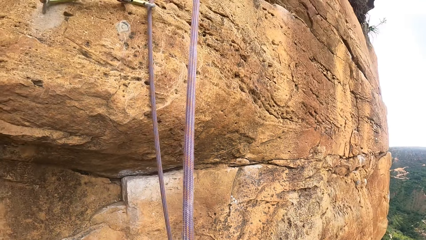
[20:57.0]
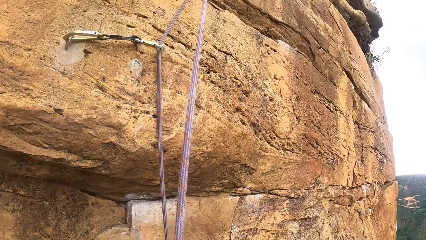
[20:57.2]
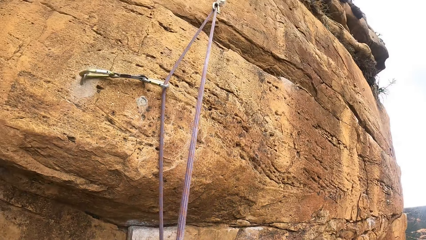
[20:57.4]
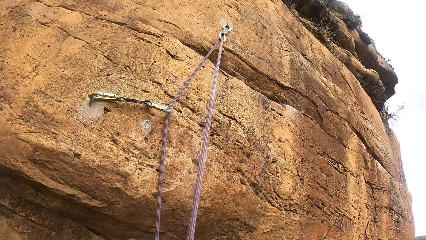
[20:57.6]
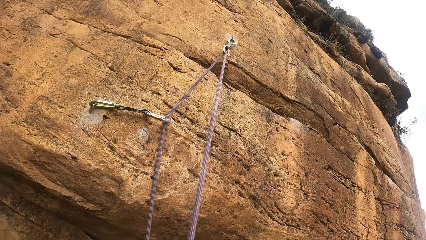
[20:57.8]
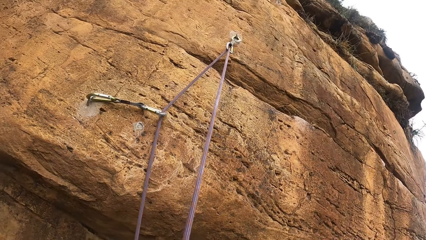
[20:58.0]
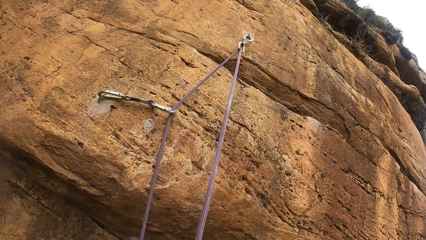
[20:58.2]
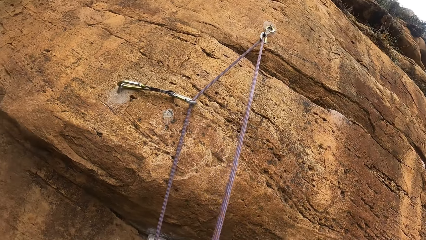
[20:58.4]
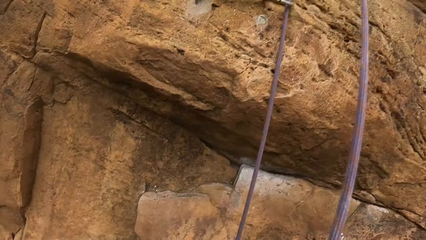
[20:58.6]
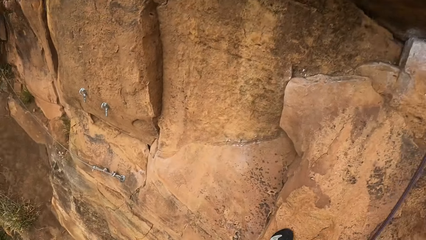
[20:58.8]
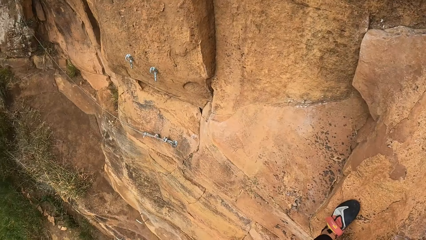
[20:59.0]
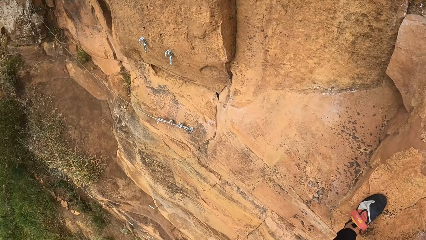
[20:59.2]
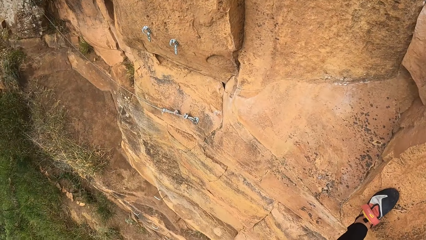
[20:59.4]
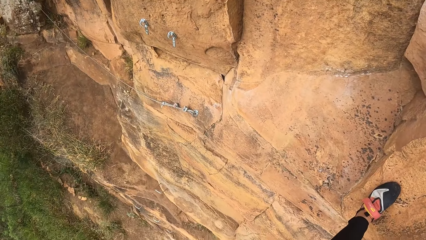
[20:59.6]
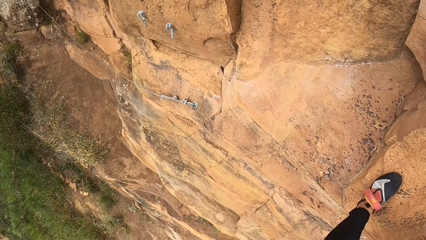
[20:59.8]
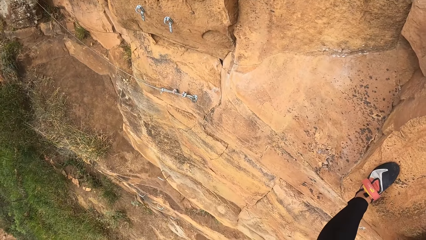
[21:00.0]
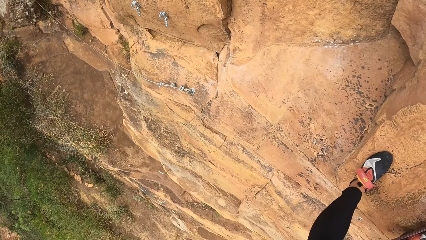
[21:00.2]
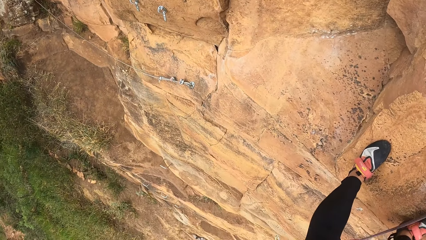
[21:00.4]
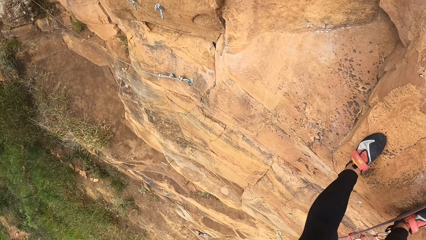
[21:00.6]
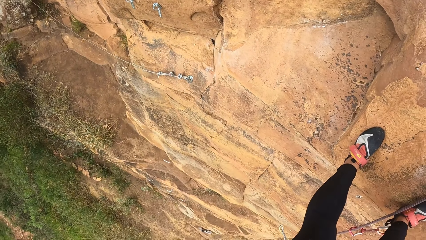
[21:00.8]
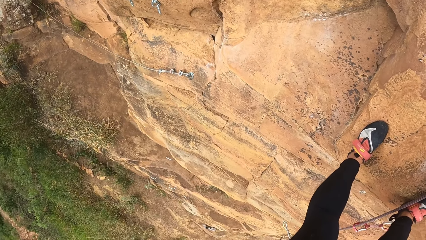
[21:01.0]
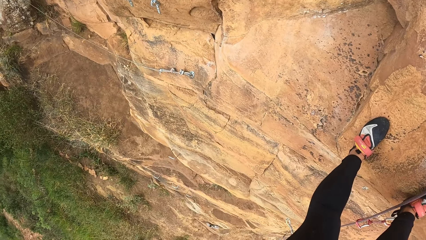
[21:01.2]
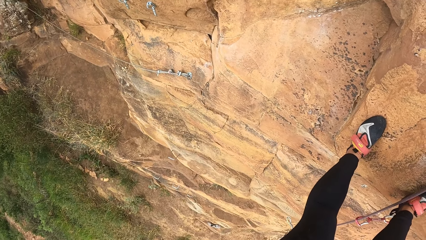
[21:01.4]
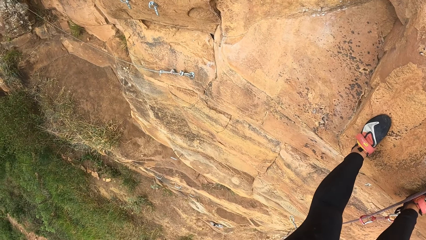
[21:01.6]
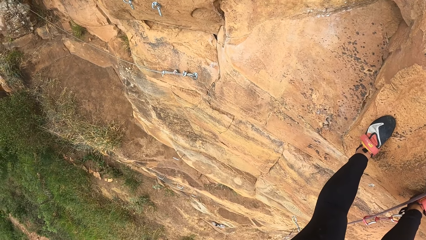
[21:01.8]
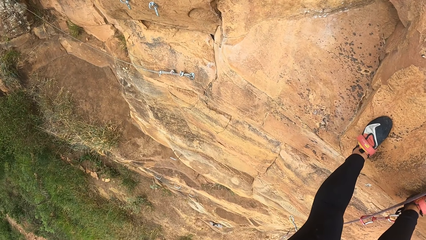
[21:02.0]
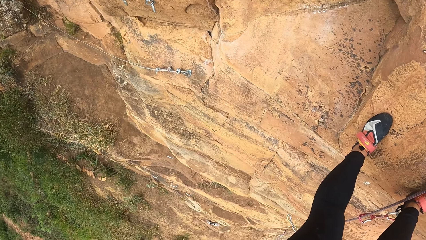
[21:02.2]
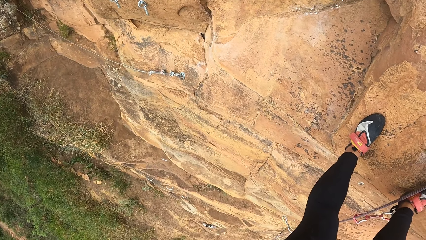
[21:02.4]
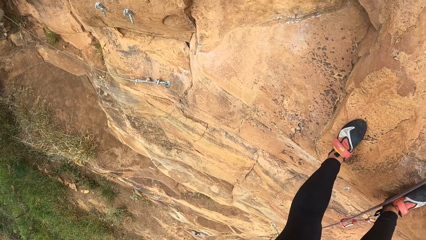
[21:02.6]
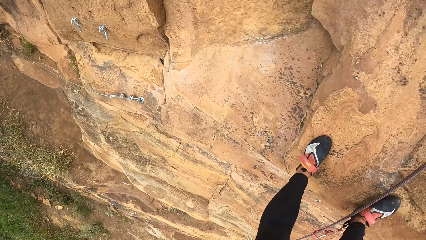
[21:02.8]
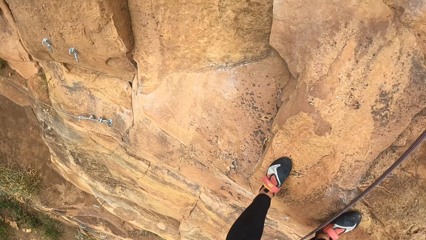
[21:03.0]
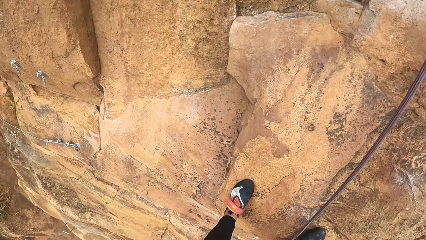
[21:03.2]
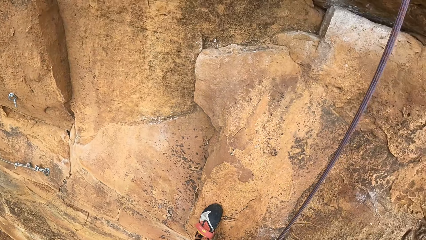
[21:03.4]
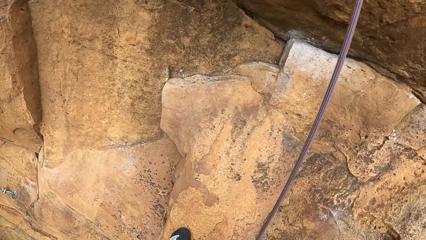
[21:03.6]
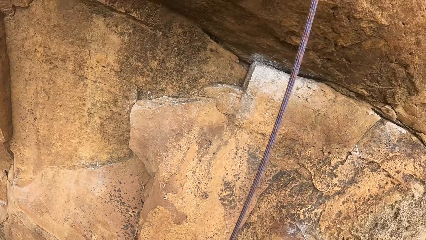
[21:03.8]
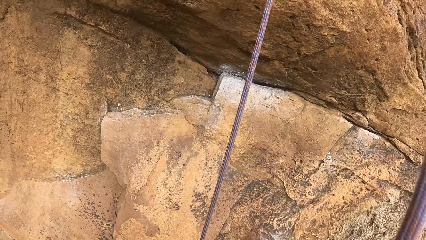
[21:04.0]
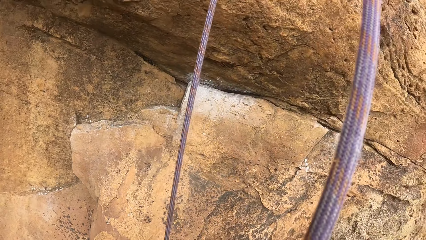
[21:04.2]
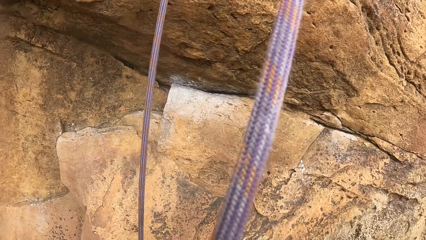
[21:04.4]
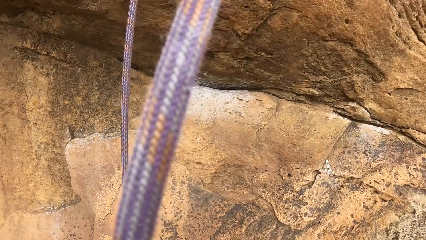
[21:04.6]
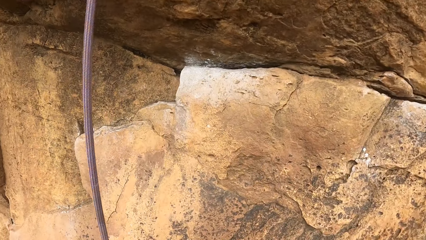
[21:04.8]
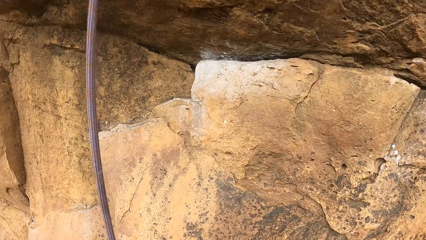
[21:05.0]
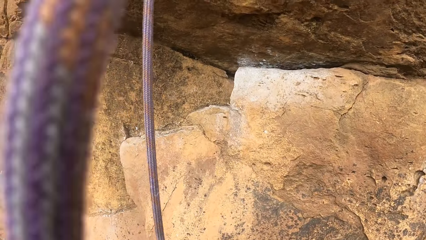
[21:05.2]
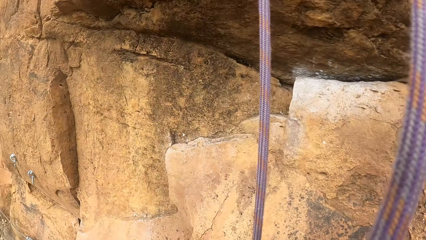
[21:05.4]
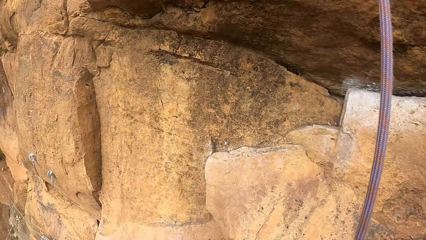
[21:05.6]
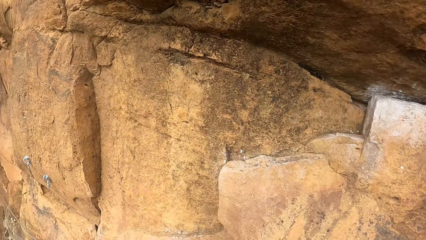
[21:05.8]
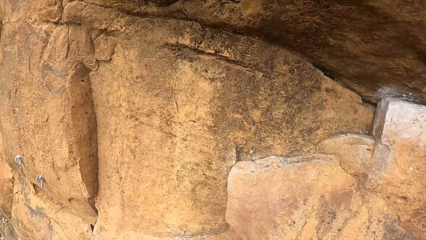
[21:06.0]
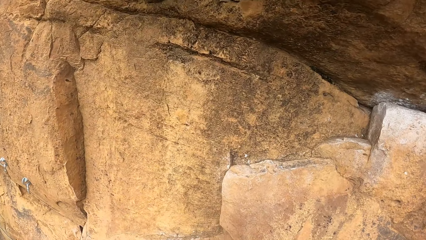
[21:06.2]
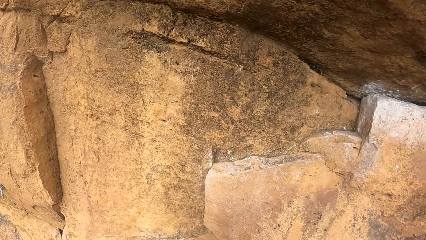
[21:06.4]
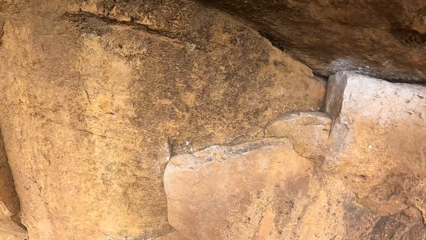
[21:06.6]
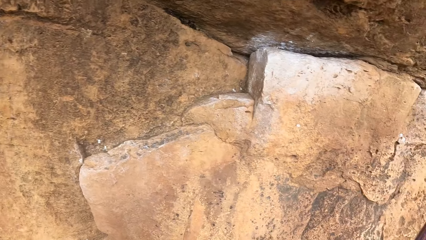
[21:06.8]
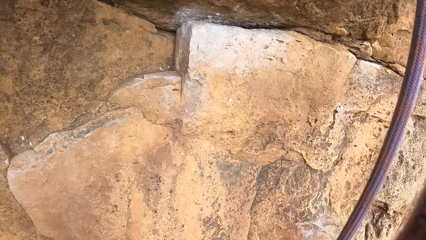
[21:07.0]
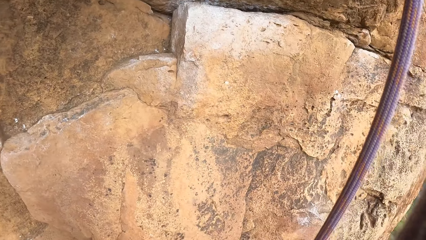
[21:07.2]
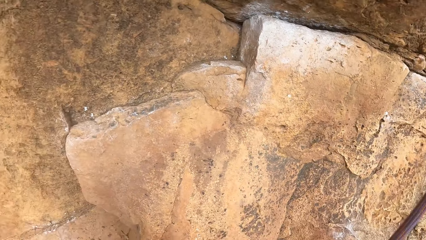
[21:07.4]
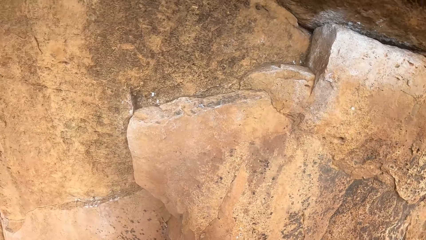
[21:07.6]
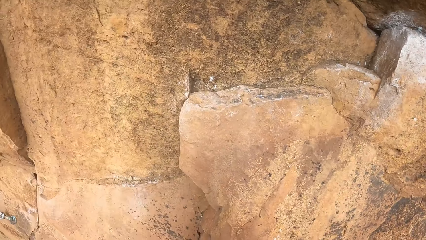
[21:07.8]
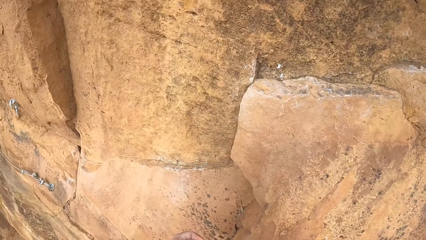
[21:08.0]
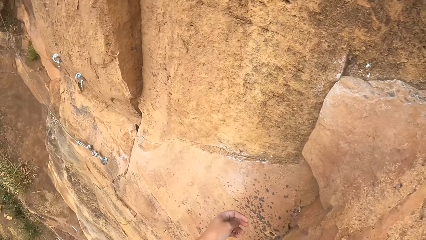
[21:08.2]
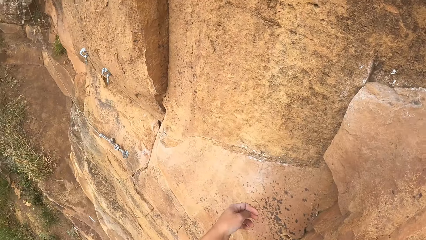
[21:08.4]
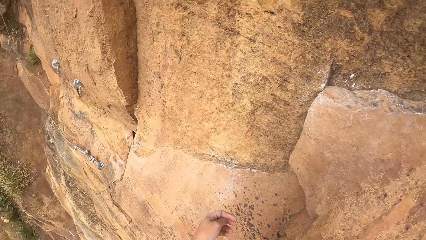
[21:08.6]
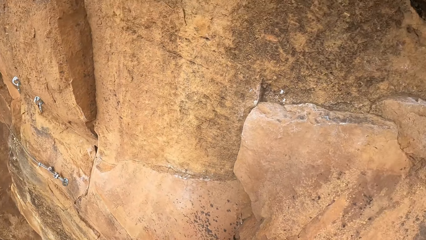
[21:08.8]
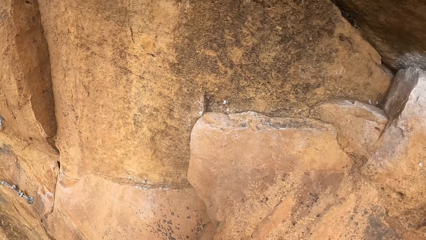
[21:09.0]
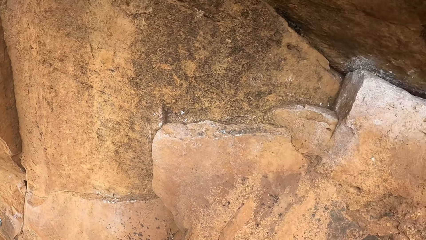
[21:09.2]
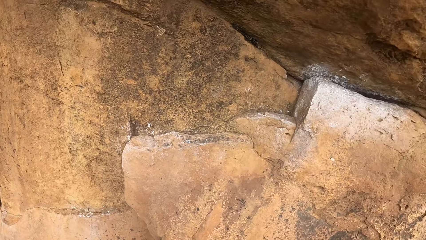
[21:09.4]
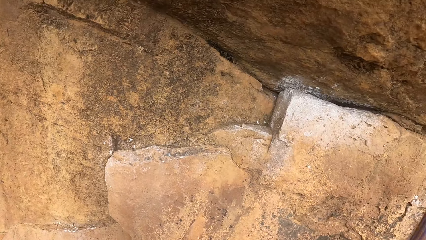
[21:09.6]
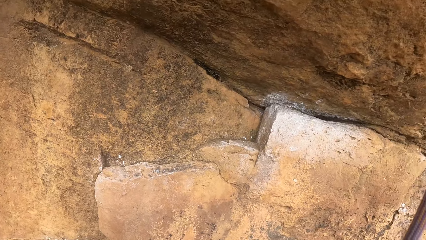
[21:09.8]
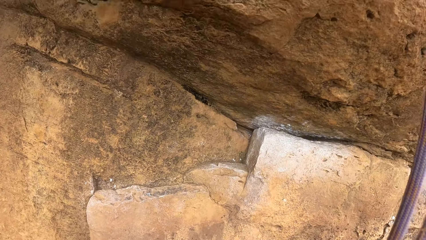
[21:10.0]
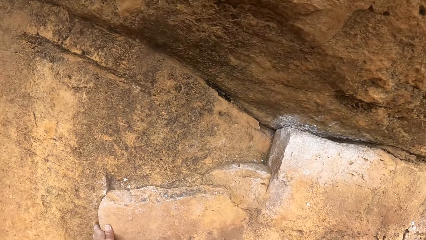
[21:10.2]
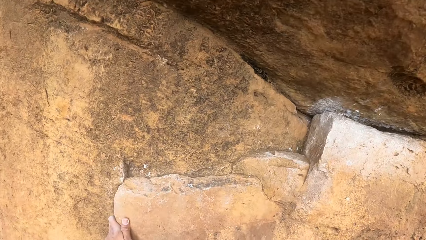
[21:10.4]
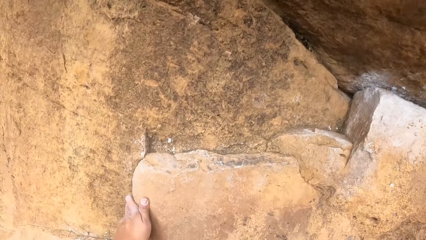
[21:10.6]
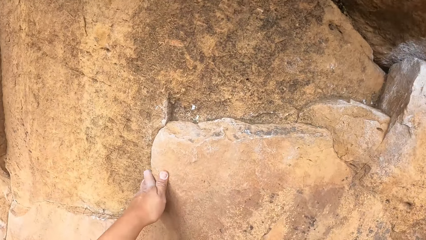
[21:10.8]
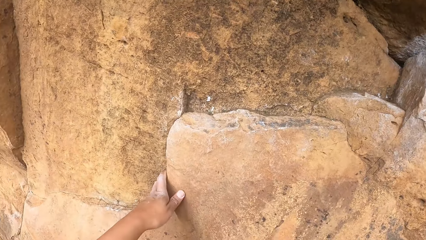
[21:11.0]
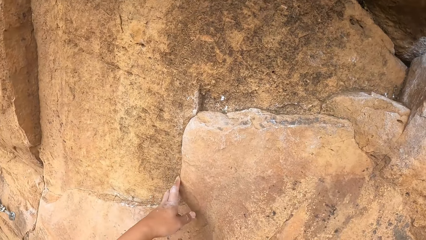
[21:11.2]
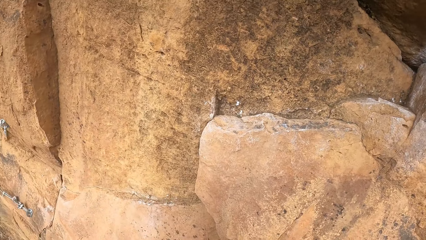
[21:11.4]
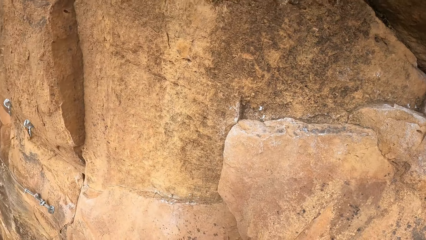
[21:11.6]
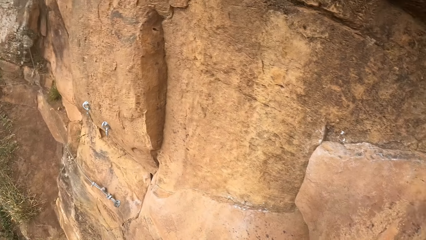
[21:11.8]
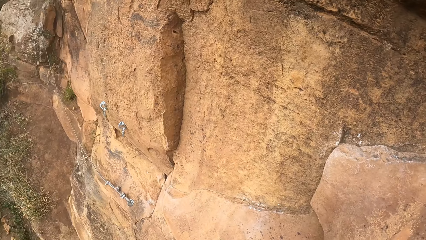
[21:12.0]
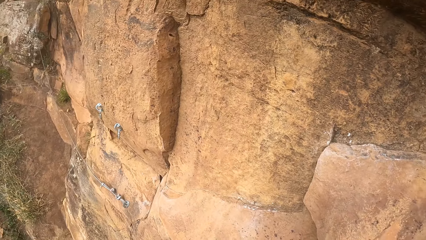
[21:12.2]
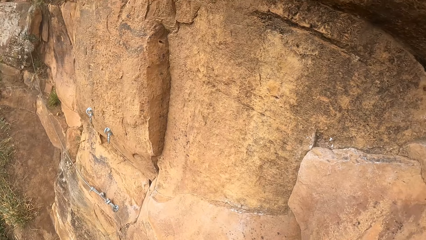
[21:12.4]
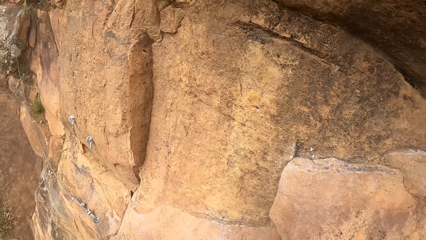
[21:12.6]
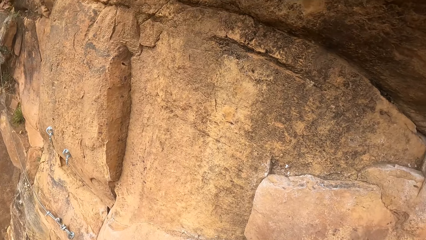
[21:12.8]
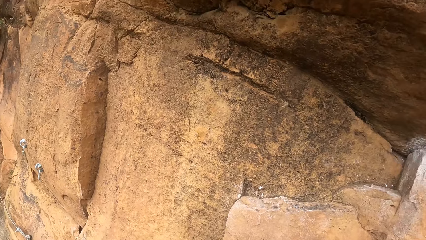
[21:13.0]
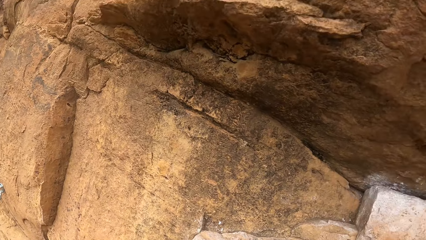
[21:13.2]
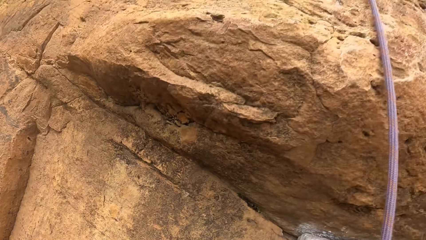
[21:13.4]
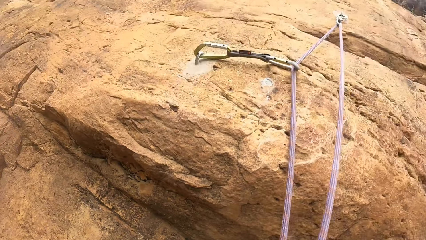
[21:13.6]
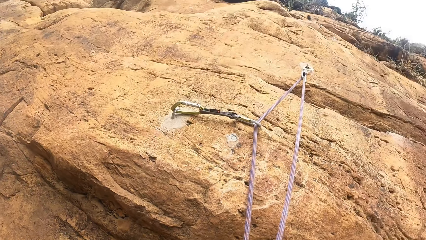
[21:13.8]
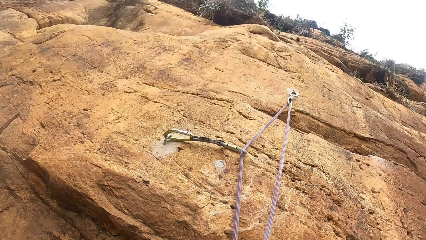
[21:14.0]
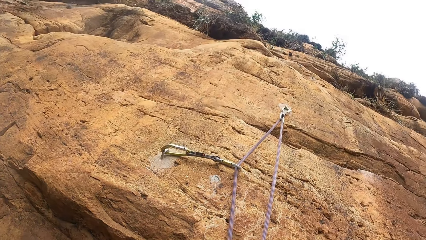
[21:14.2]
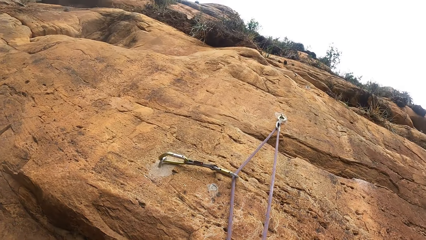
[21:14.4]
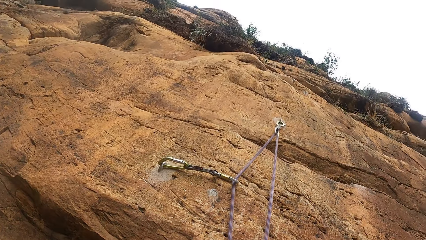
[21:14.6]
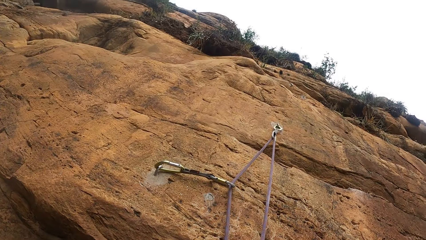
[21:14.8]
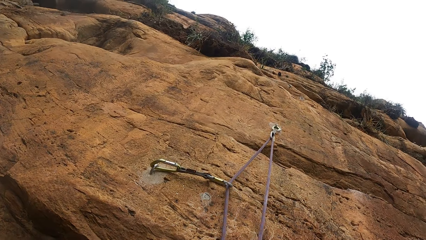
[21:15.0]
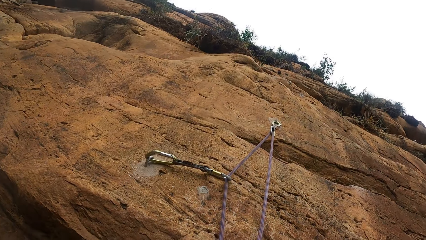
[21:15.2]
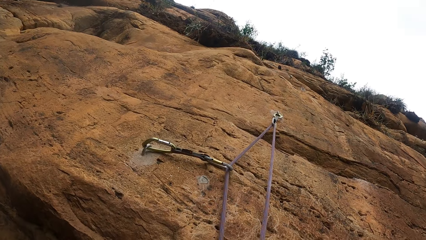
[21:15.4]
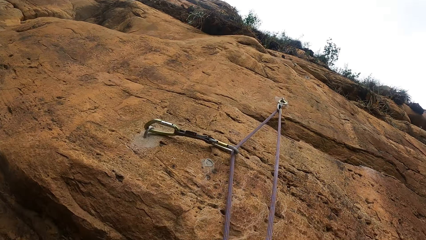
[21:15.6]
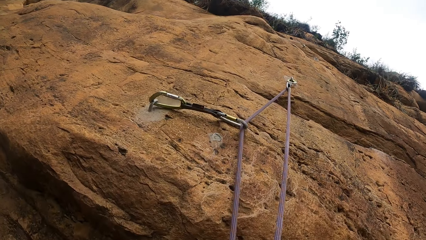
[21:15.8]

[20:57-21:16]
The camera wearer looks around. They touch the rock mountain. They look around the compound.
